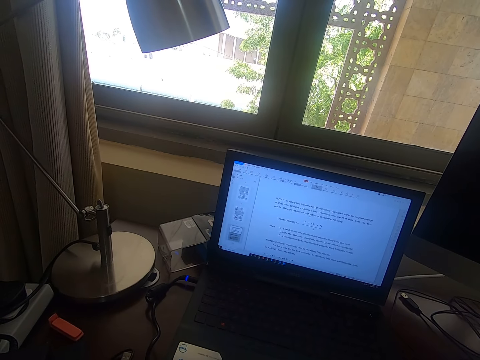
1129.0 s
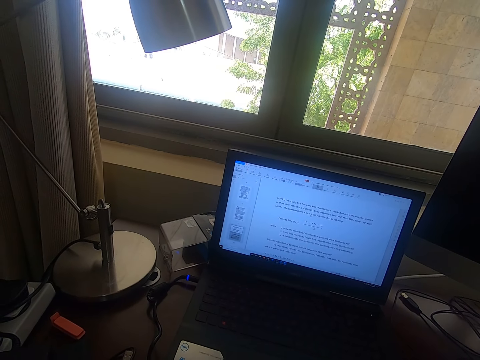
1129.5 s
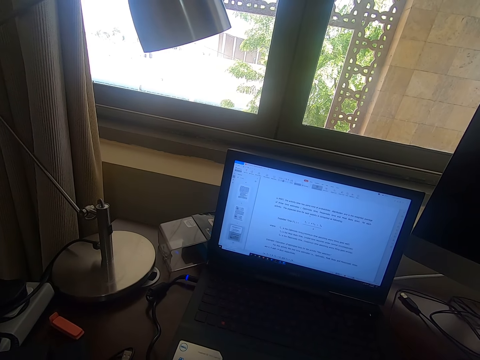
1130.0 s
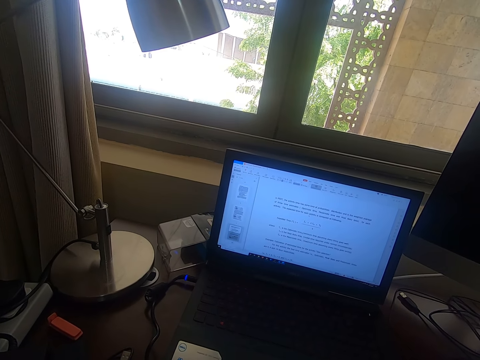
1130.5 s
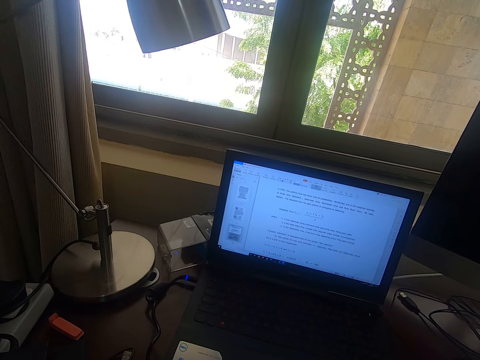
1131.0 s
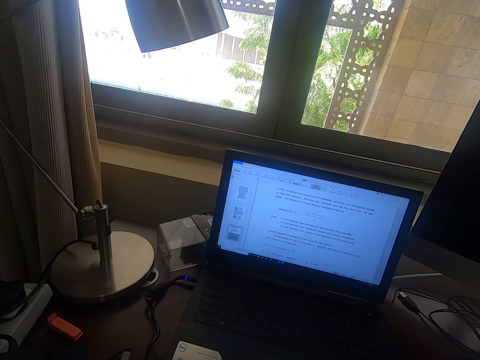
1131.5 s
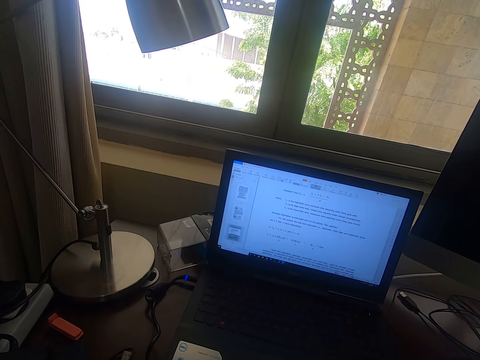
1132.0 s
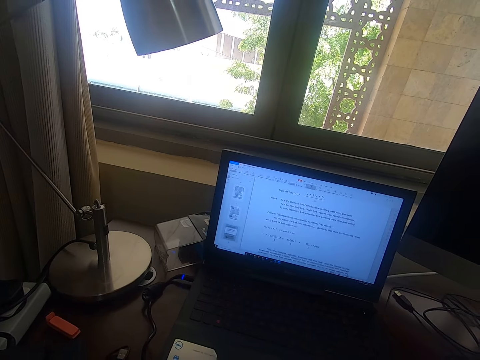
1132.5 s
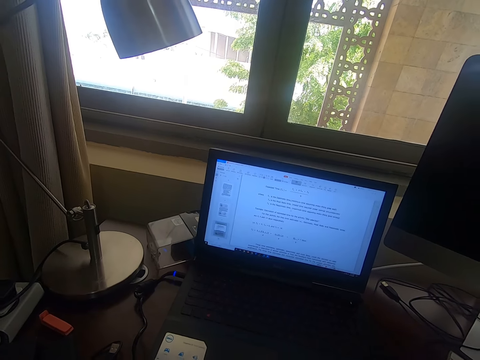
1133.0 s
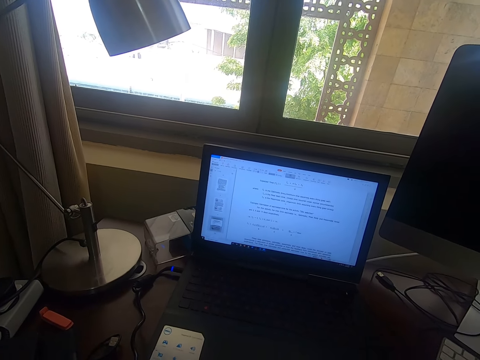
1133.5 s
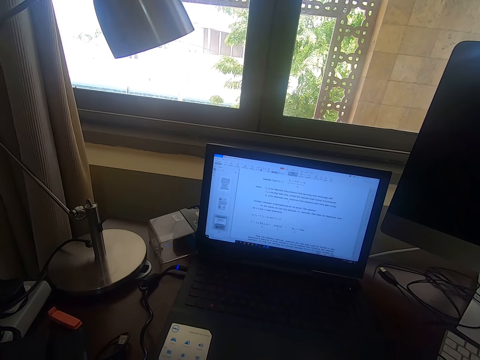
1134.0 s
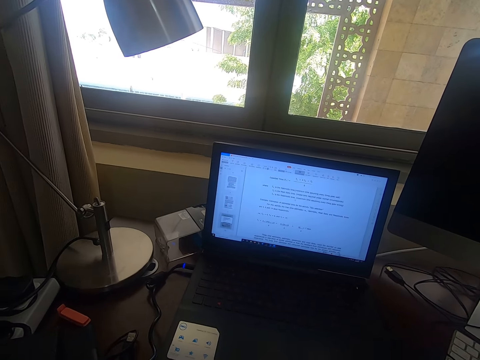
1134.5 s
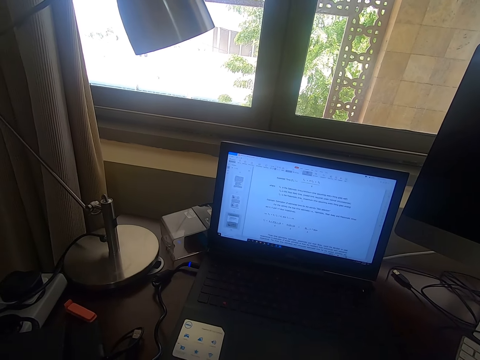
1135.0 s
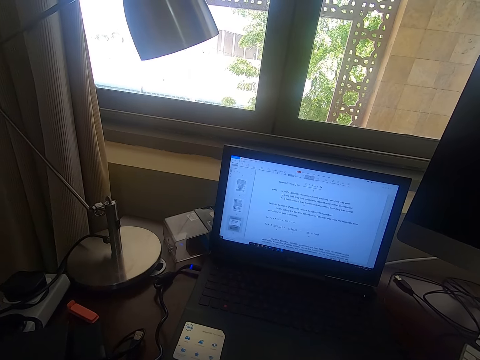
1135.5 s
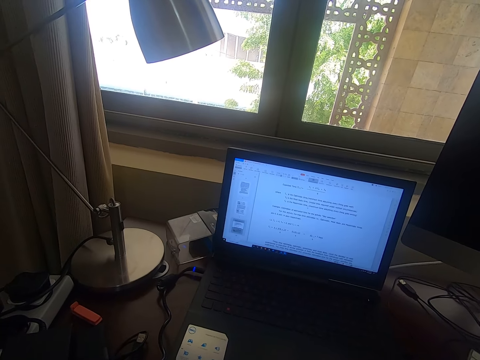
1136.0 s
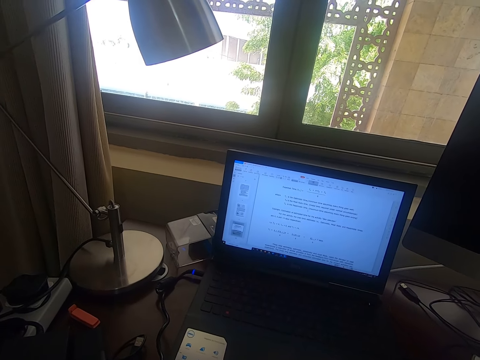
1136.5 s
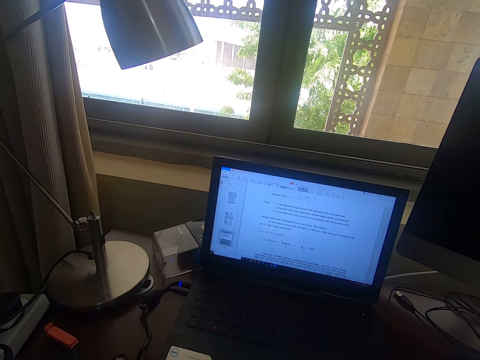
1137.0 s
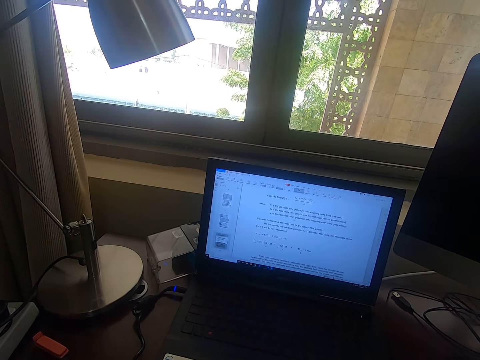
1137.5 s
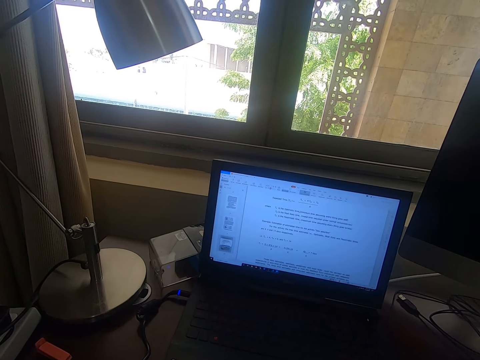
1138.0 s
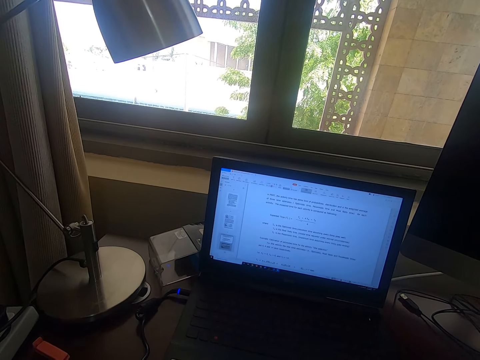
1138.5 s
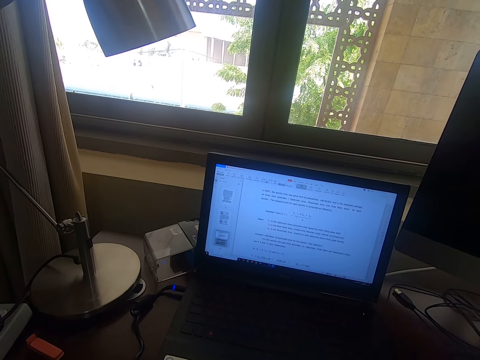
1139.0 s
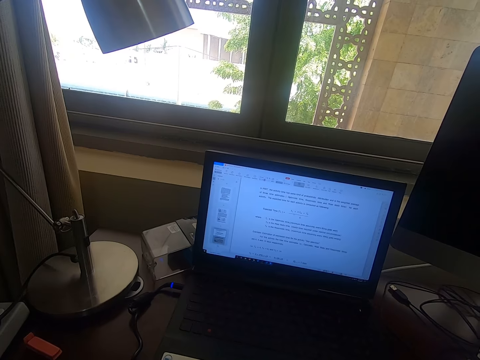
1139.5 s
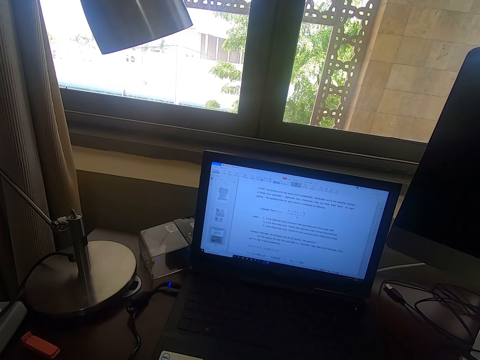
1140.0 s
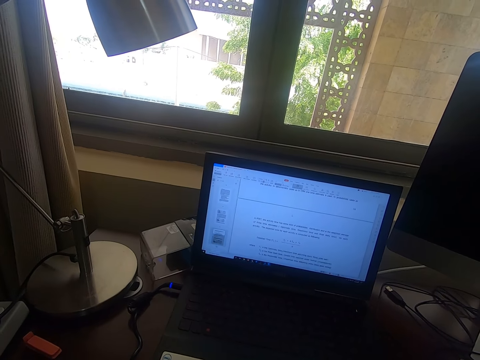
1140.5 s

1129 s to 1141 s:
The camera wearer looks around.

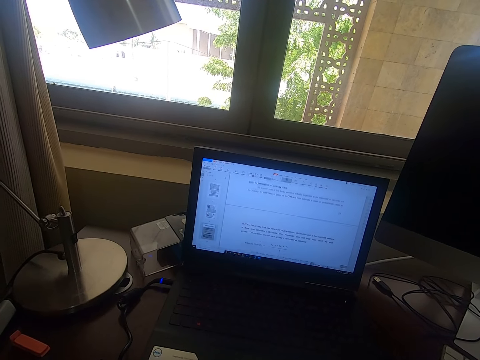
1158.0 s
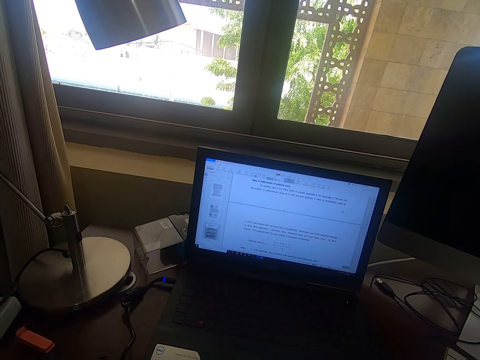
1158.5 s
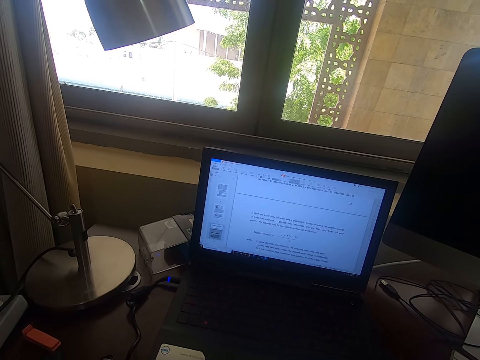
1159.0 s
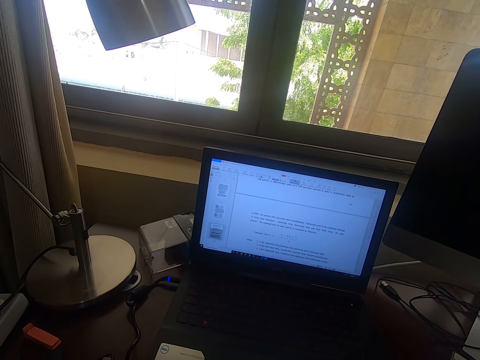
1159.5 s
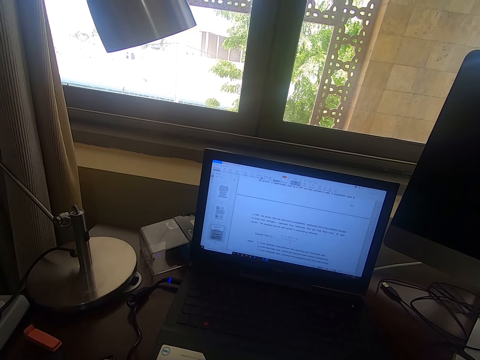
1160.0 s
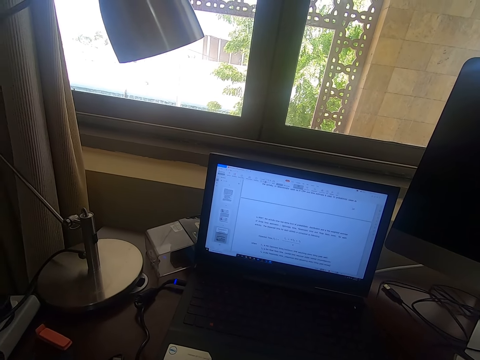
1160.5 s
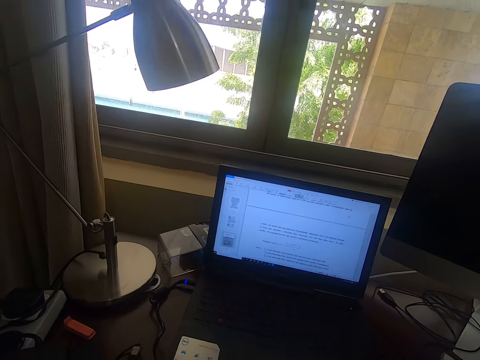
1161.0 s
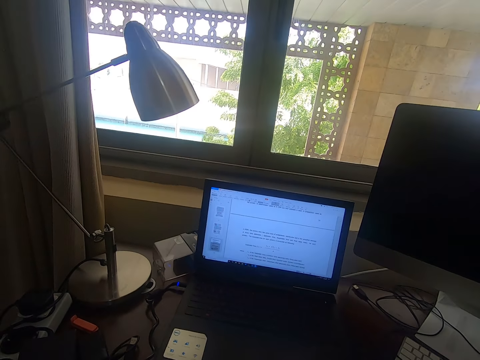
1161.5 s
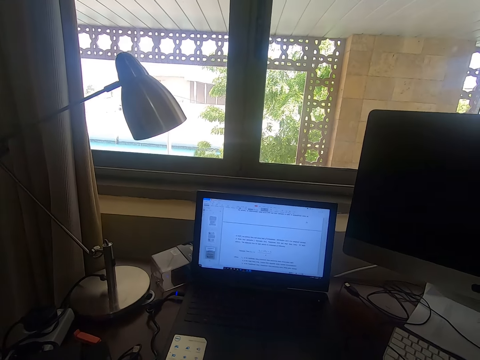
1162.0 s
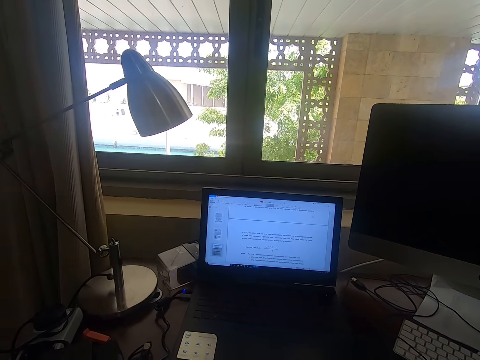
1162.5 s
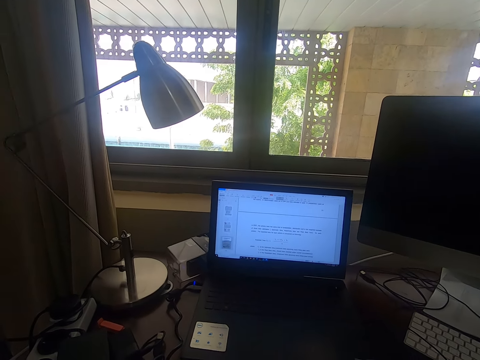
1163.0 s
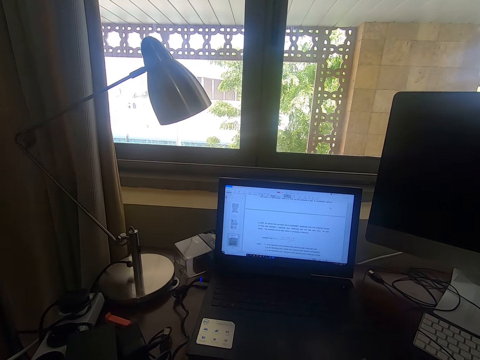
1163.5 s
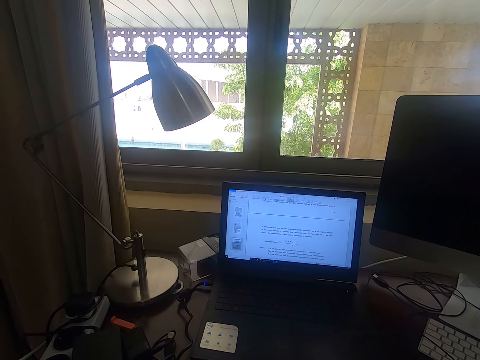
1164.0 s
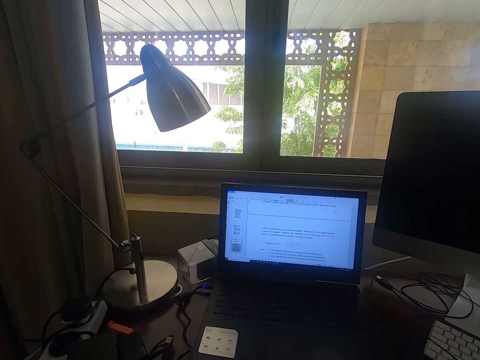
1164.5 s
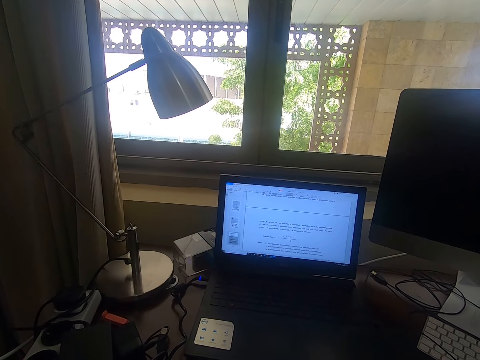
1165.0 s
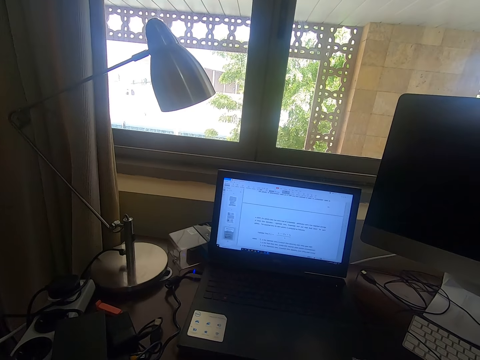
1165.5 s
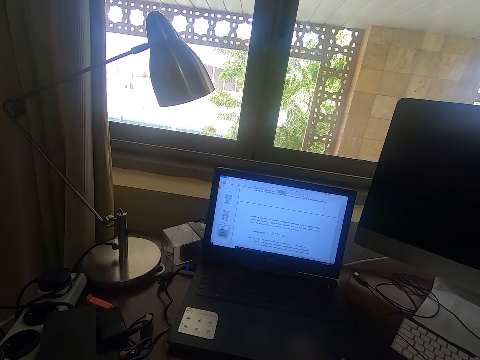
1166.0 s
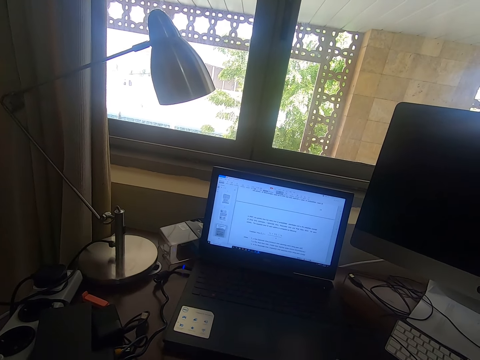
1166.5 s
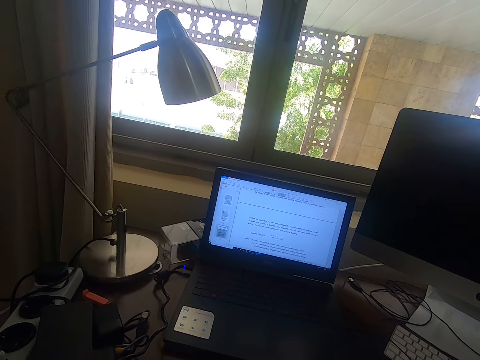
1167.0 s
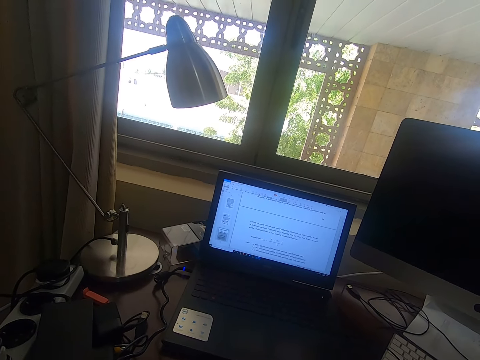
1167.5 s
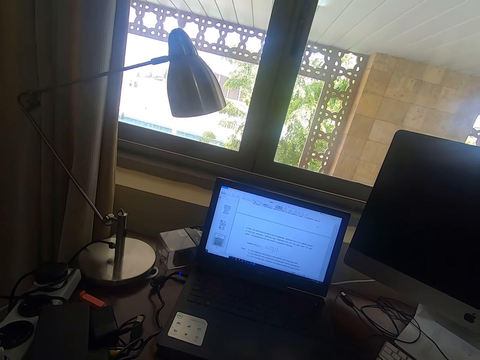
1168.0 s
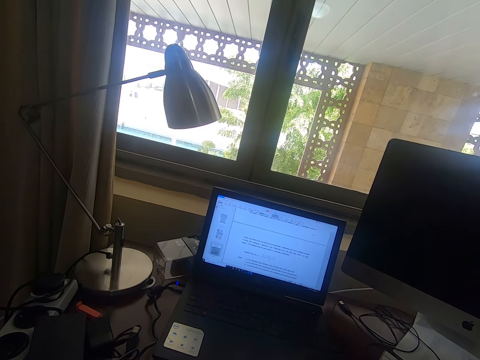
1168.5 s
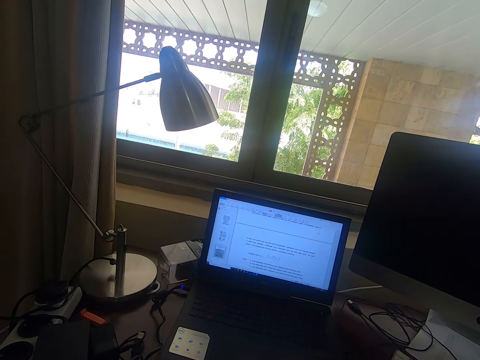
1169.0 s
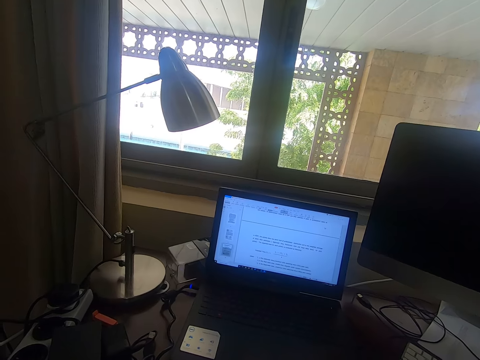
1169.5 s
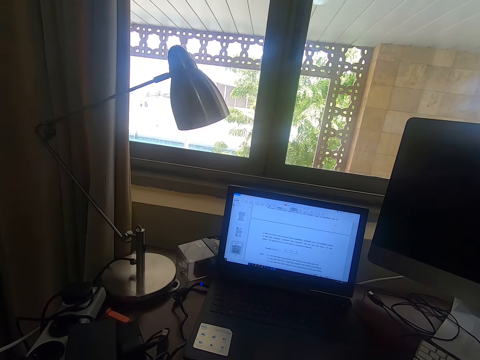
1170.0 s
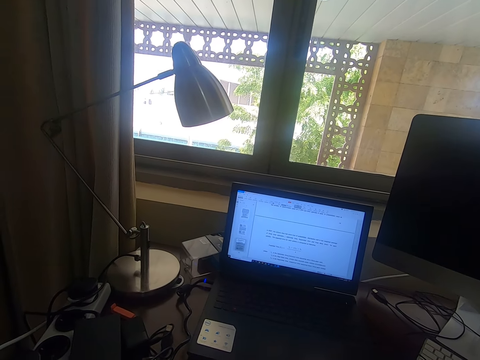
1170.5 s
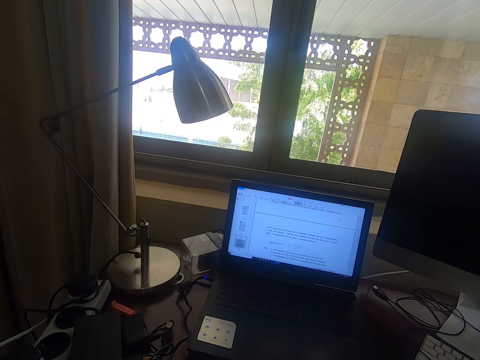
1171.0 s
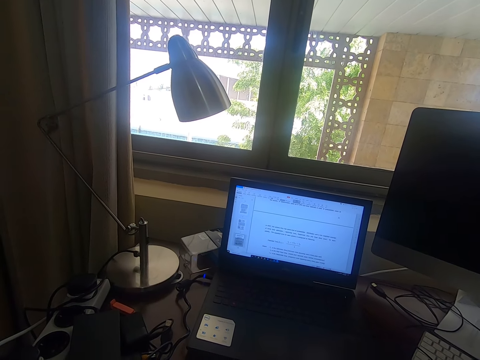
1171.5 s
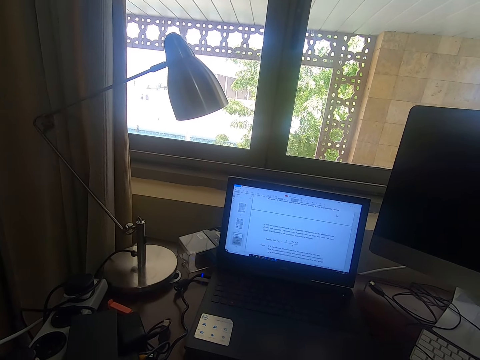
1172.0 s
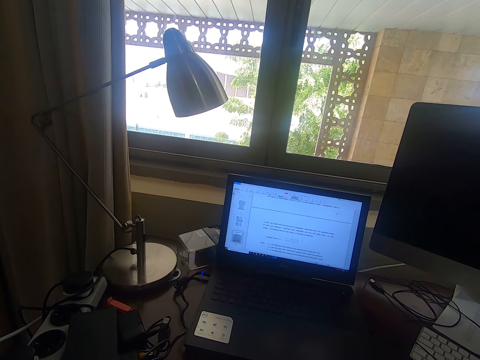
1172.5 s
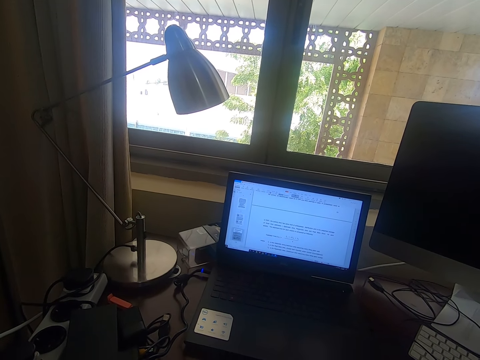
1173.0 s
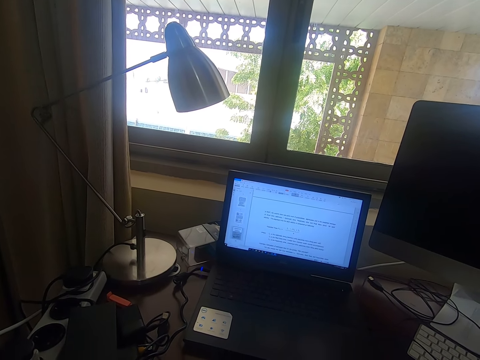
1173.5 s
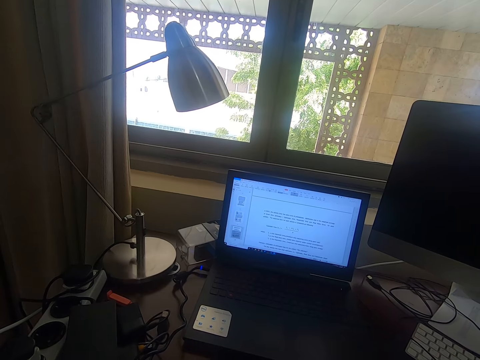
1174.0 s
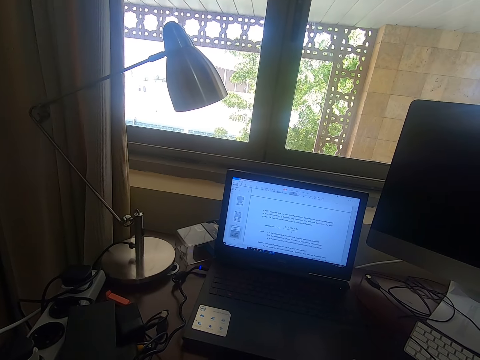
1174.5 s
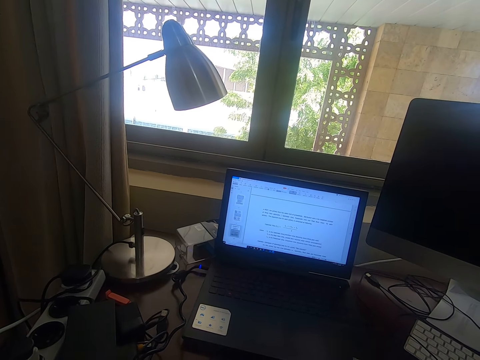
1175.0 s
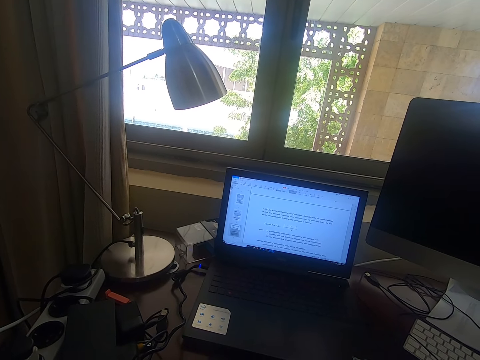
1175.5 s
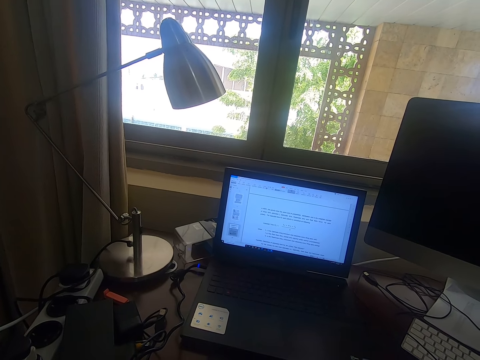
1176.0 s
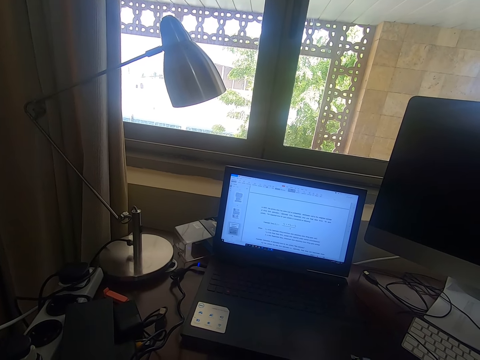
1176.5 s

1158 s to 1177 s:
The camera wearer scrolls the mouse. They look around.
